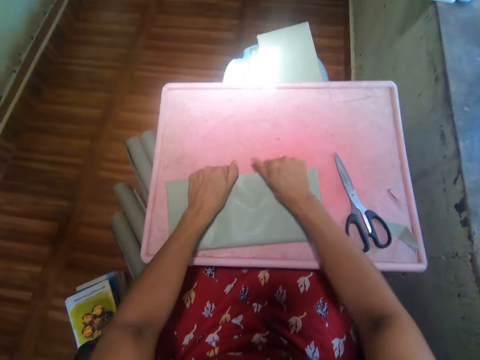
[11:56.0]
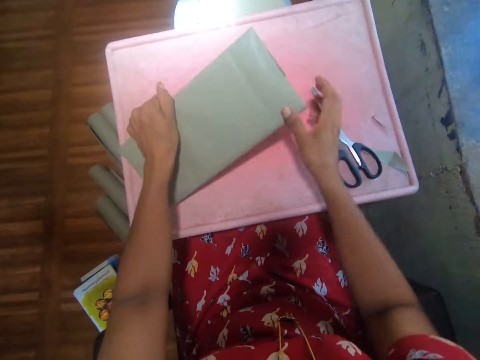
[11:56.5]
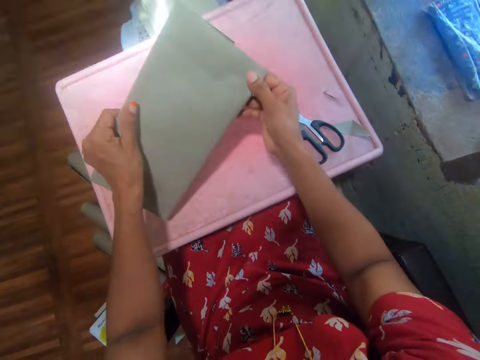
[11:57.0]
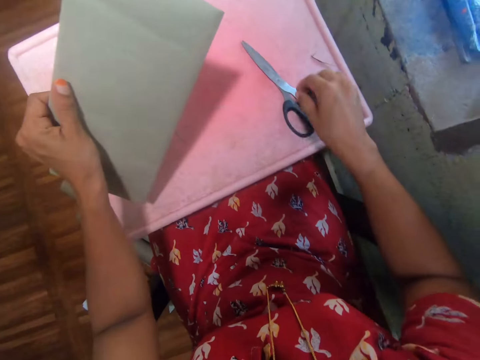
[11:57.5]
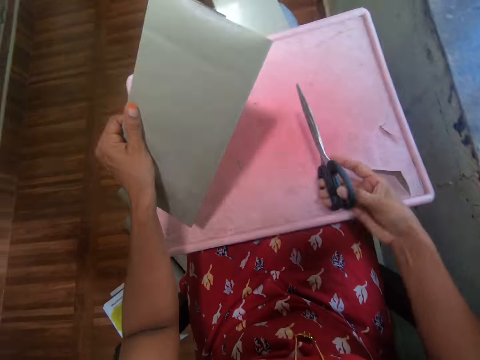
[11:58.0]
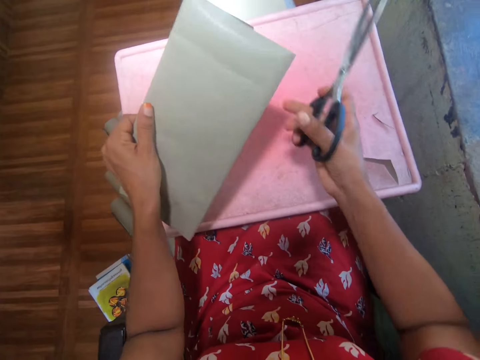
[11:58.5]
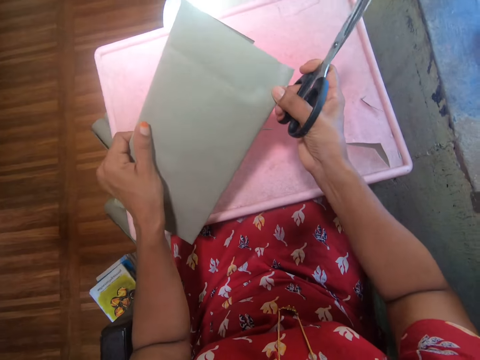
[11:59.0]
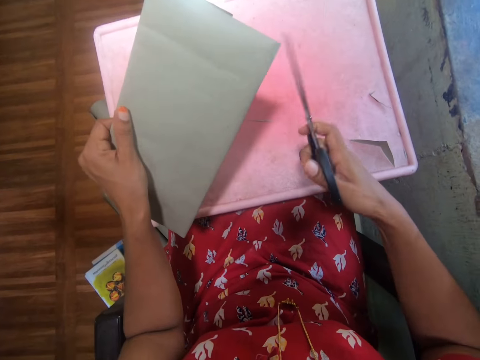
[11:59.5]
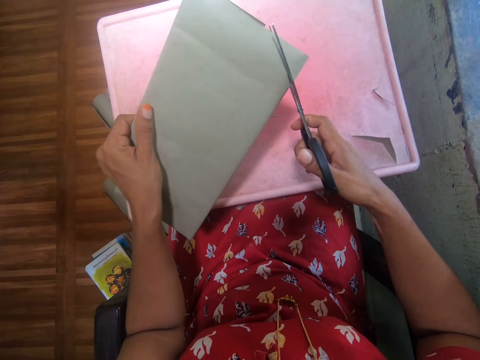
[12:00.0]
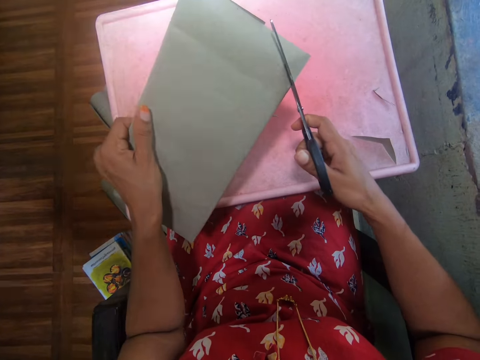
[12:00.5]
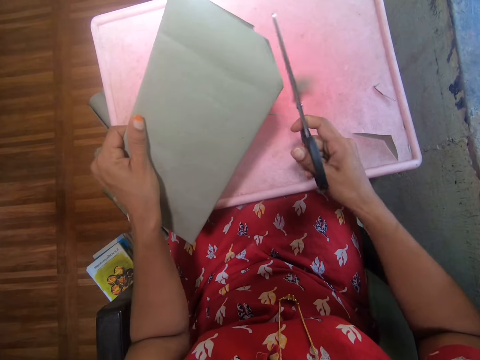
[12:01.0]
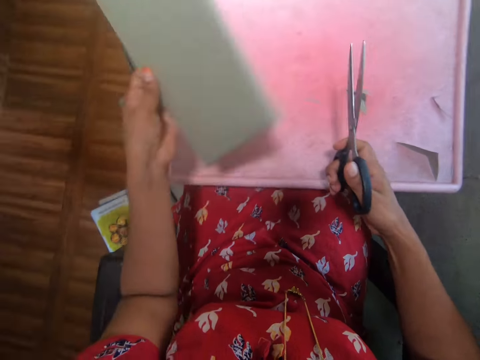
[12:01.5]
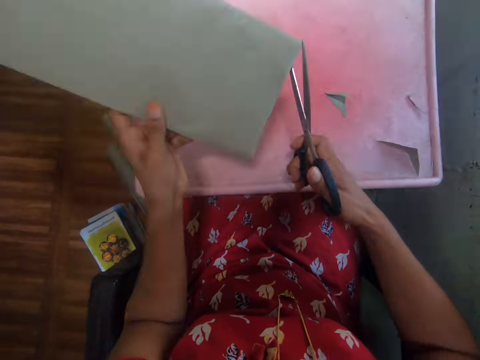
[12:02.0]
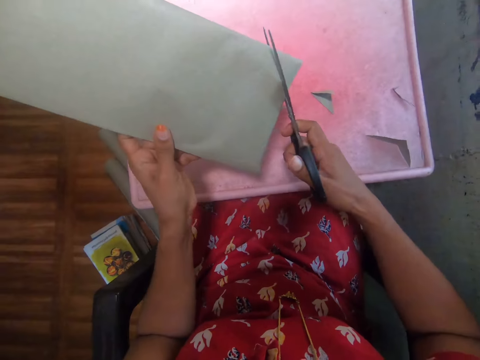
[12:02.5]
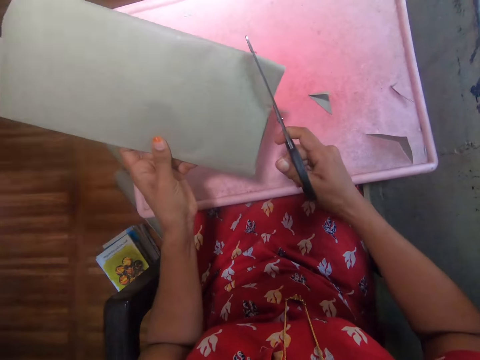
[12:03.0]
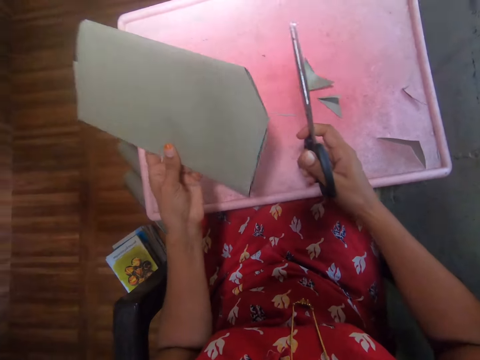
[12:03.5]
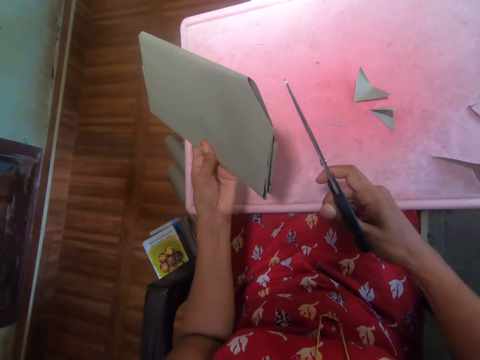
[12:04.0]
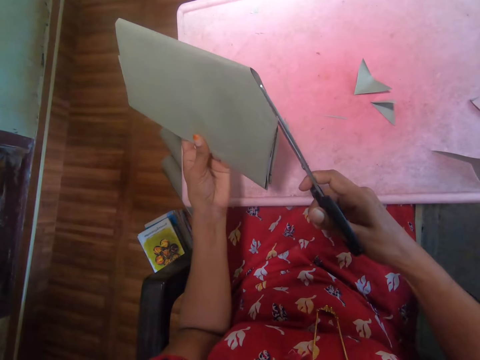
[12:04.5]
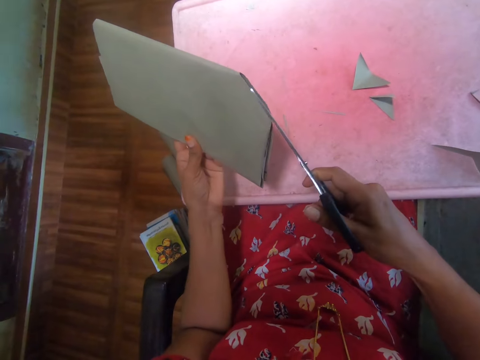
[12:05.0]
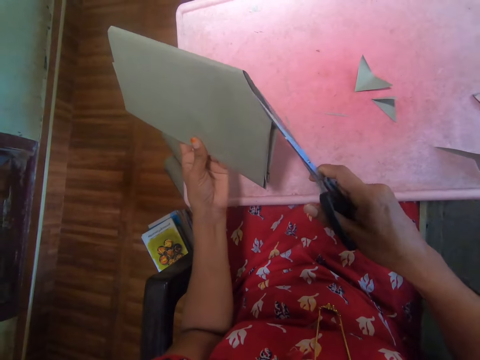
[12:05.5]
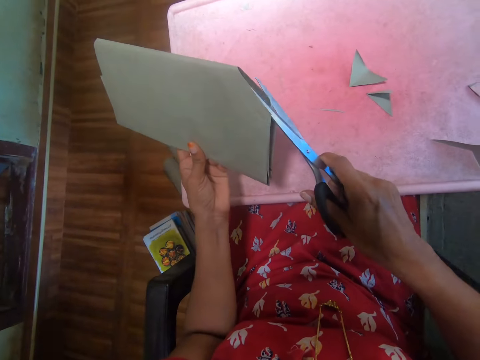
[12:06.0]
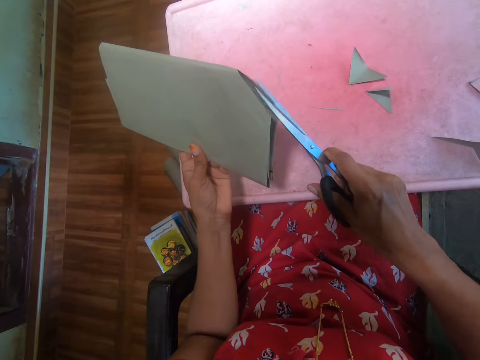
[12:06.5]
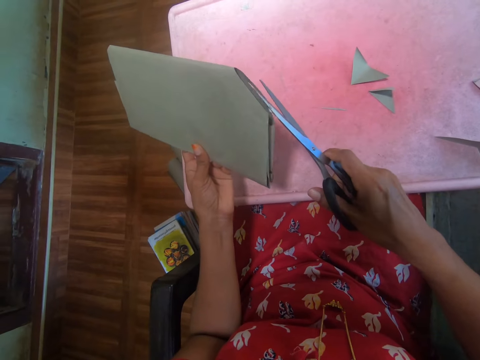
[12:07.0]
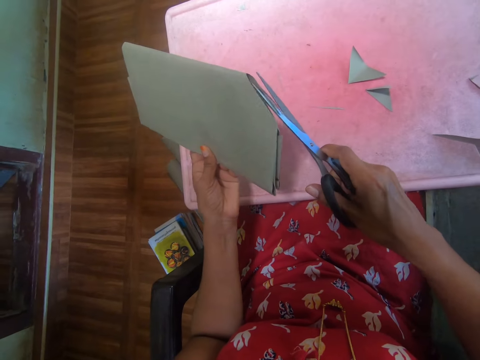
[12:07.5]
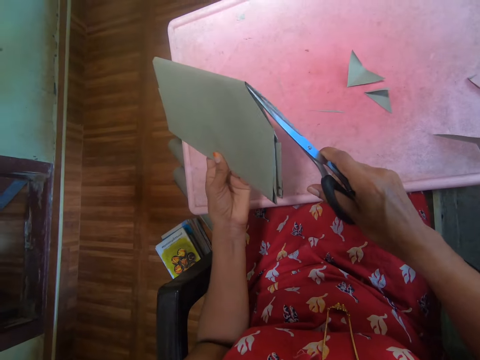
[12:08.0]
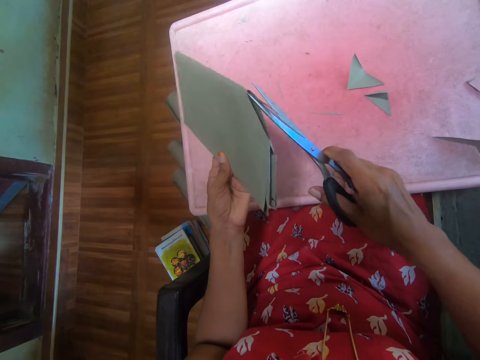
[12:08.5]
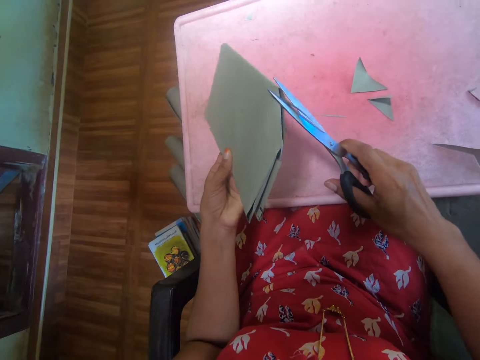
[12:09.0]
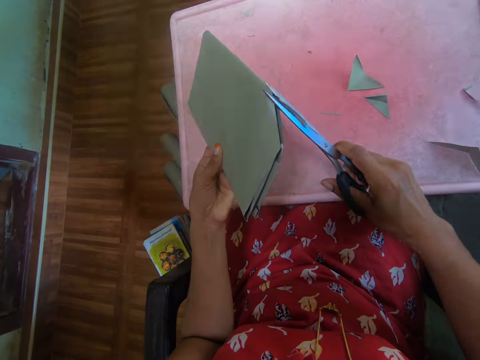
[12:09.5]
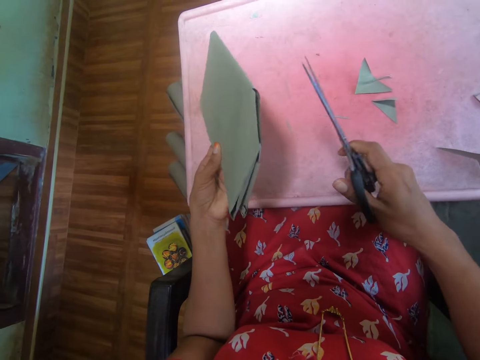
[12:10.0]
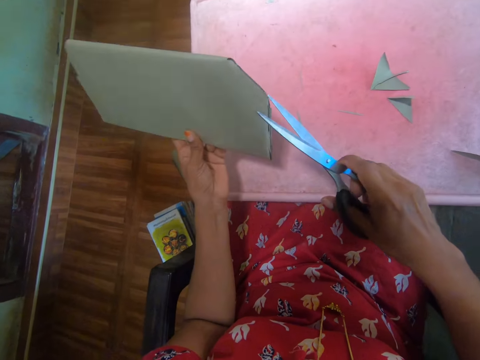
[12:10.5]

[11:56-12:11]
The camera wearer slants the book. They pick a pair of scissors. They hold the cover. They cut the cover. They turn the book. They cut the cover.

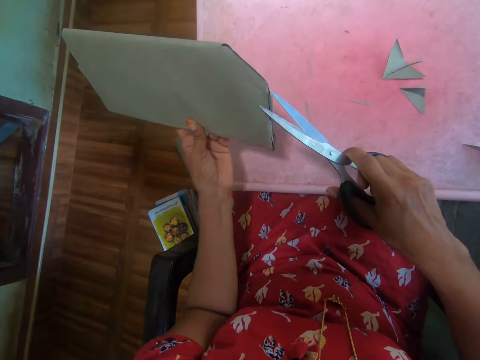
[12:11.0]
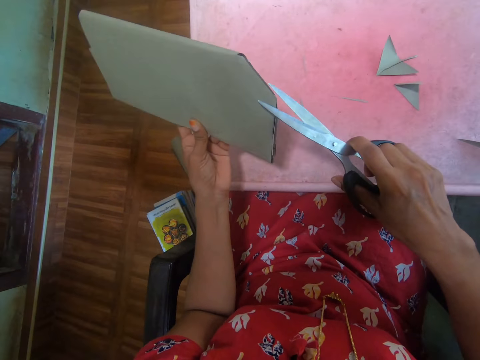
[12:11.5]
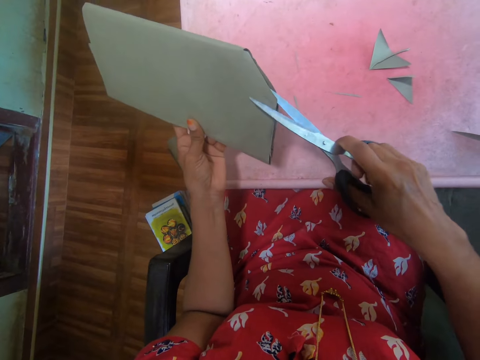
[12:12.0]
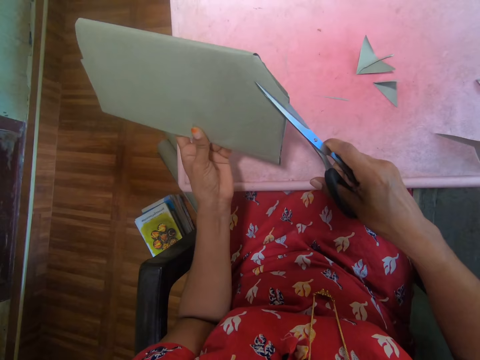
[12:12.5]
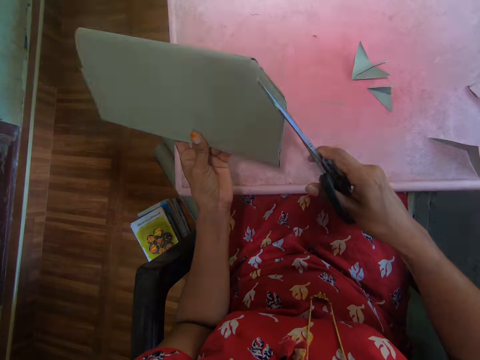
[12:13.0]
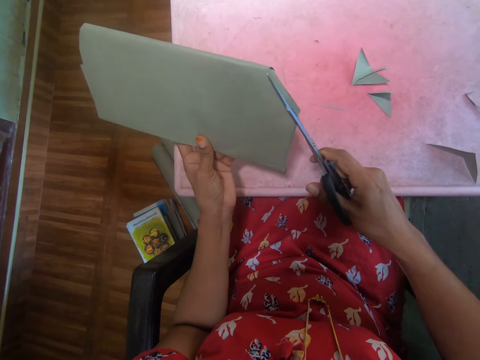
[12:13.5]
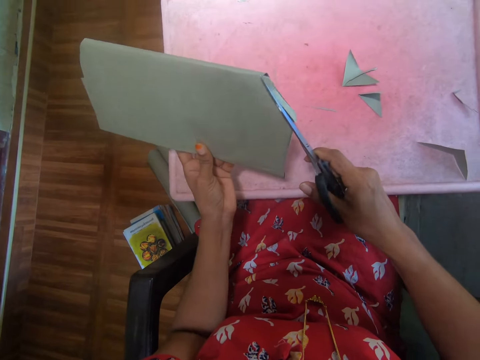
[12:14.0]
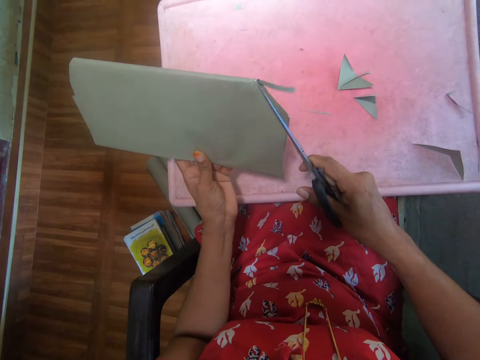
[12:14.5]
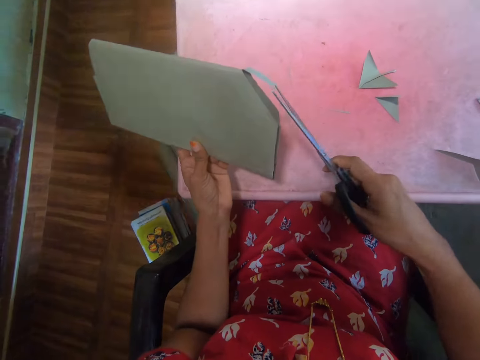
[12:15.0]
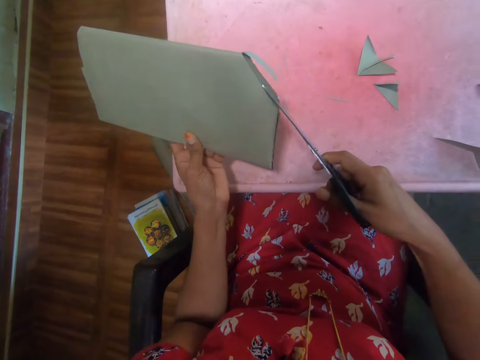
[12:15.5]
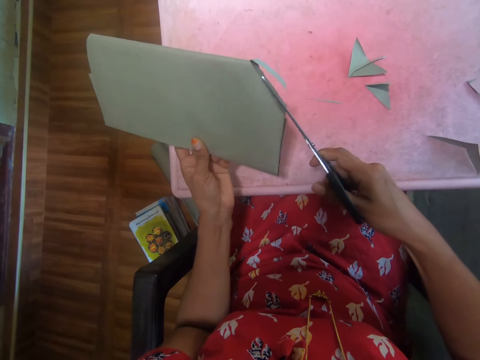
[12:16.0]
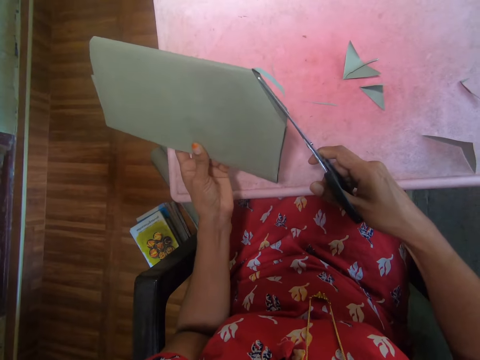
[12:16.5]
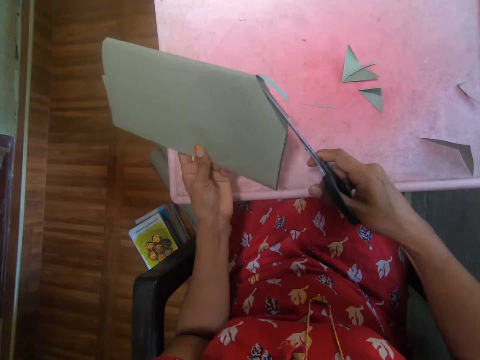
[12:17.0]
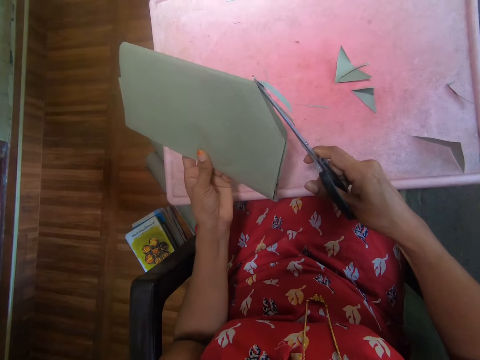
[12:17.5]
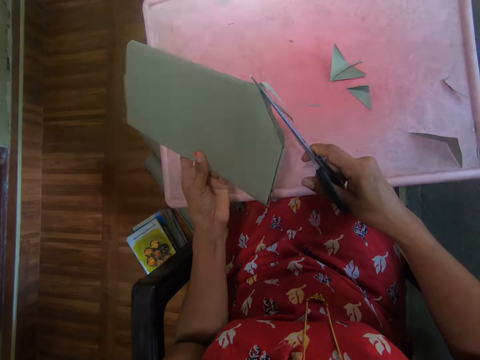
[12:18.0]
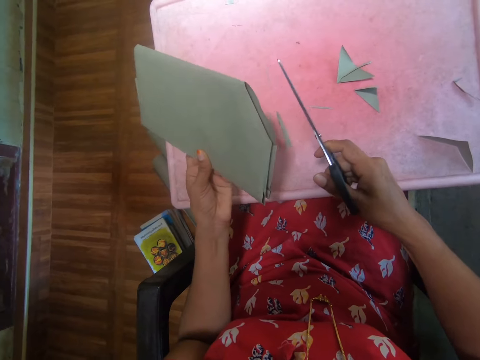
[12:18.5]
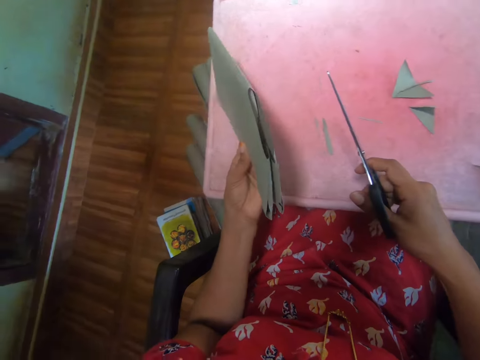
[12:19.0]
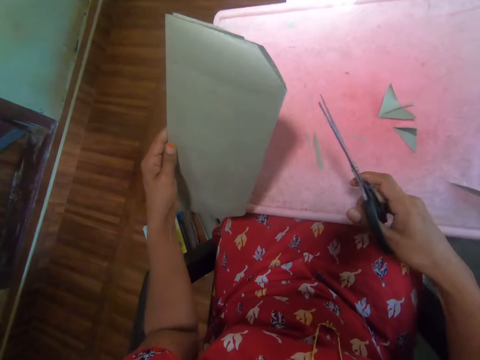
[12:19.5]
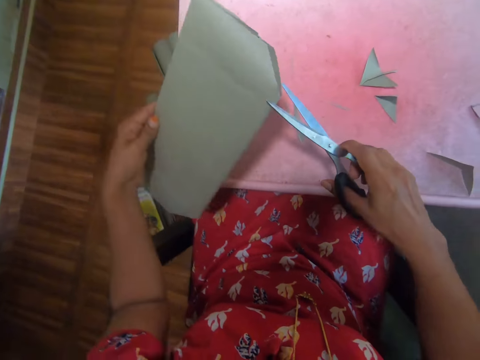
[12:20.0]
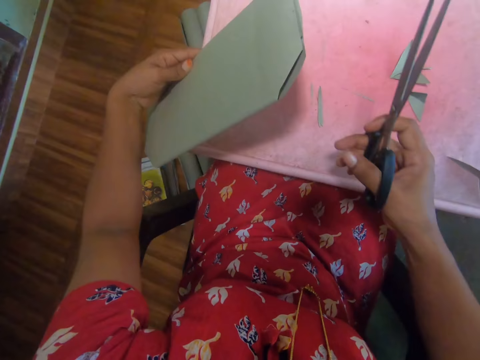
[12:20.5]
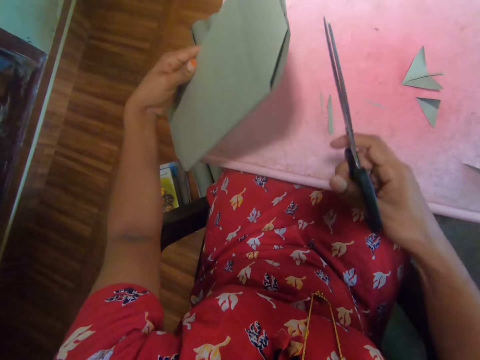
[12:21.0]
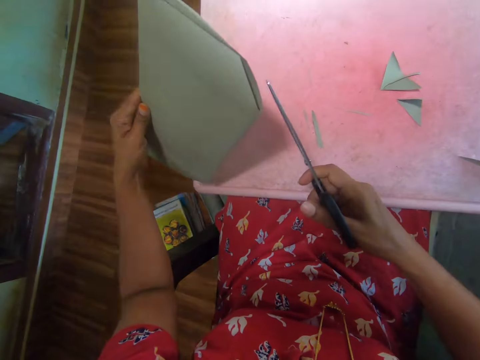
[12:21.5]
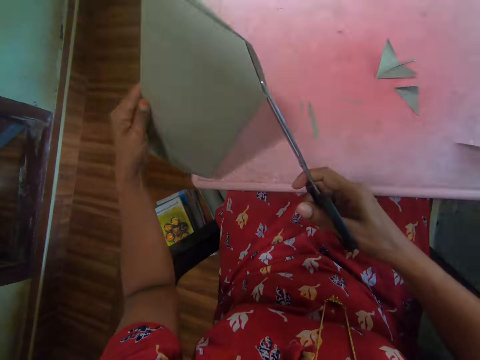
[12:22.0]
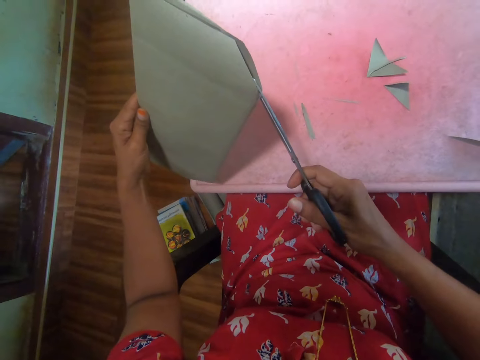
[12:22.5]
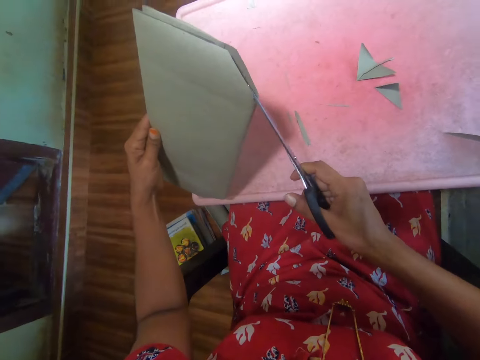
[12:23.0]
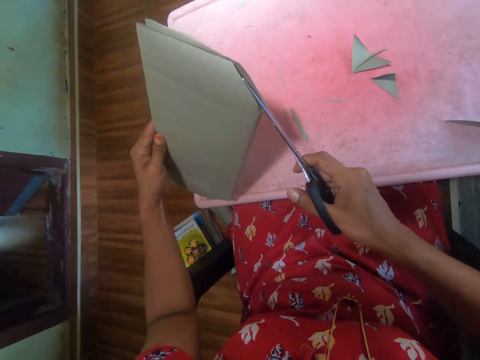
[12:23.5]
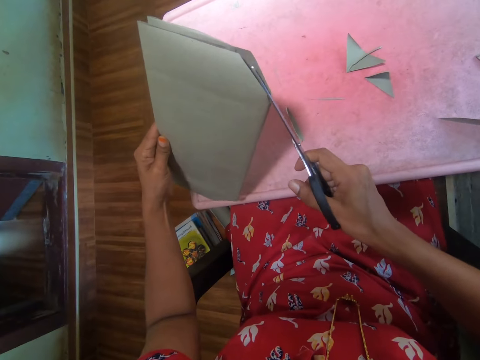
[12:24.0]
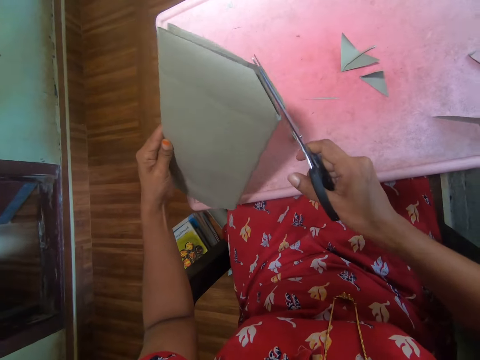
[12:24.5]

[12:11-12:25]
The camera wearer slants the book. They turn the book. They cut the cover.
